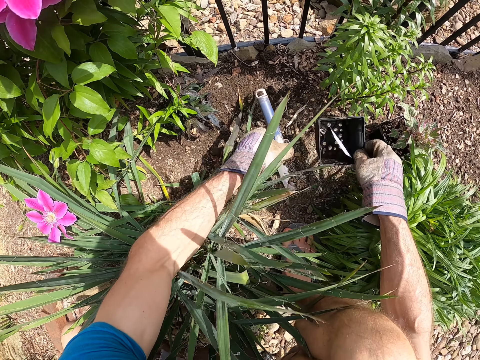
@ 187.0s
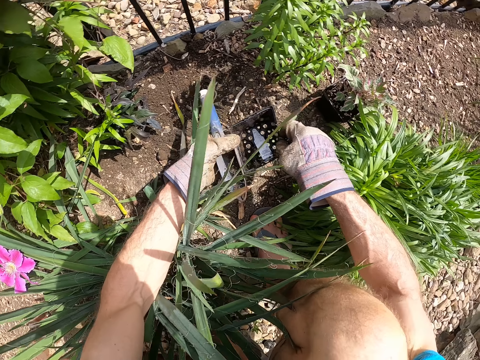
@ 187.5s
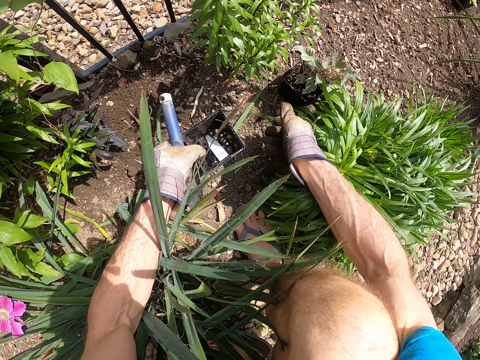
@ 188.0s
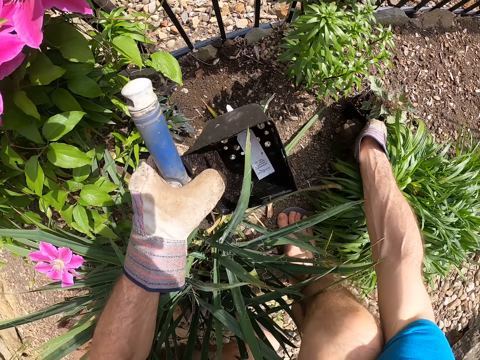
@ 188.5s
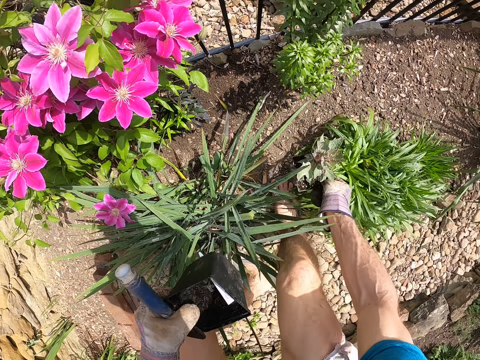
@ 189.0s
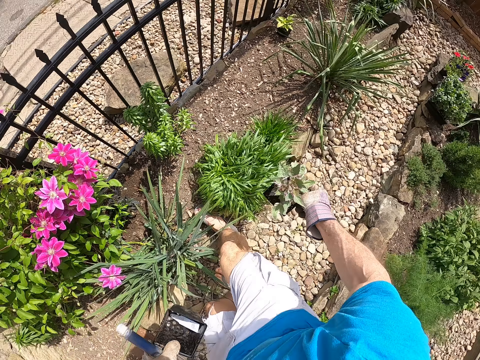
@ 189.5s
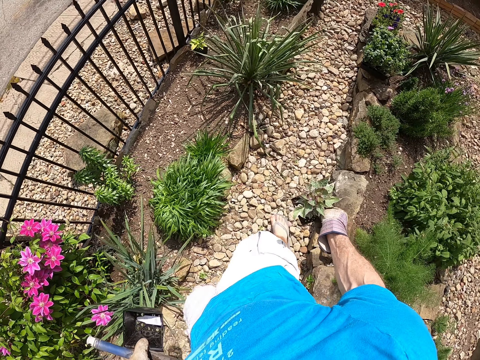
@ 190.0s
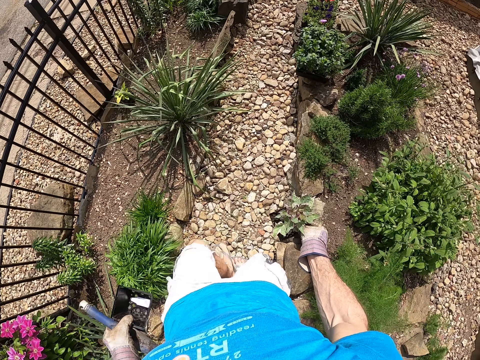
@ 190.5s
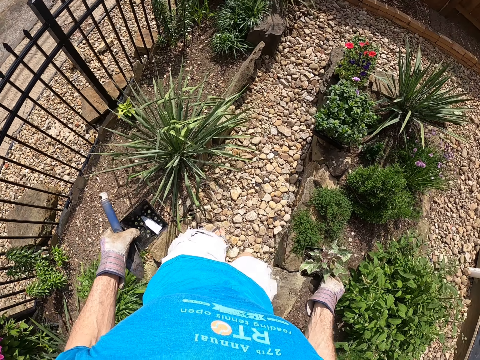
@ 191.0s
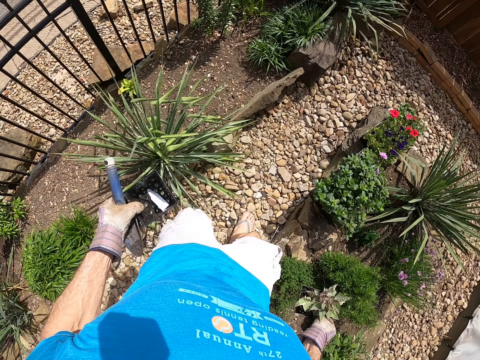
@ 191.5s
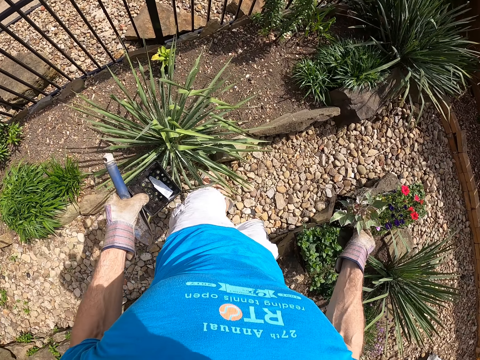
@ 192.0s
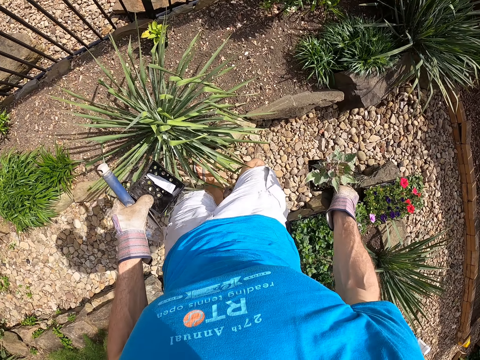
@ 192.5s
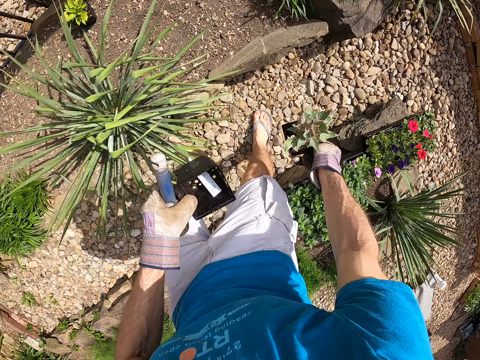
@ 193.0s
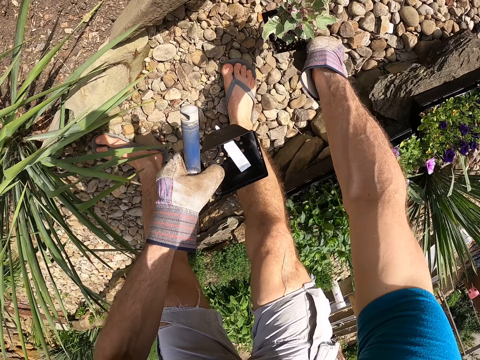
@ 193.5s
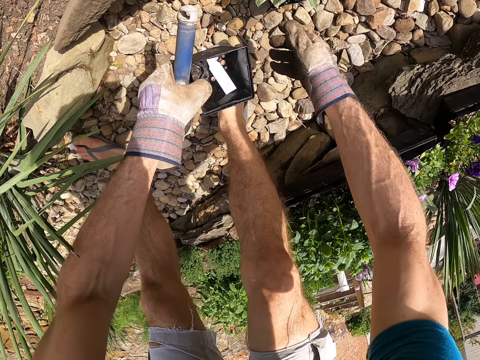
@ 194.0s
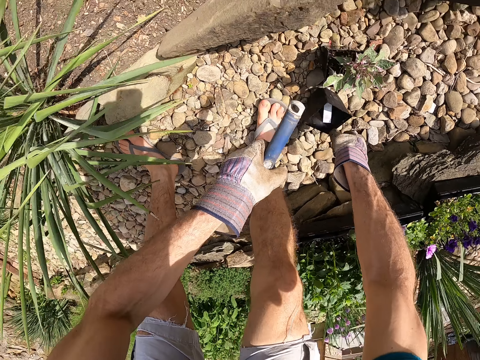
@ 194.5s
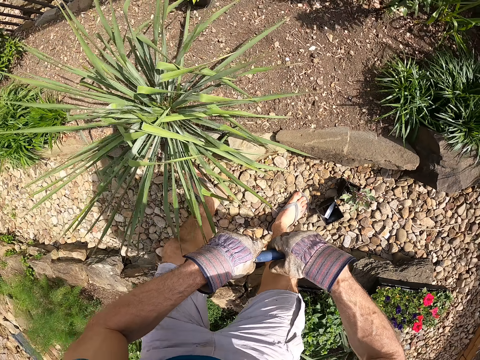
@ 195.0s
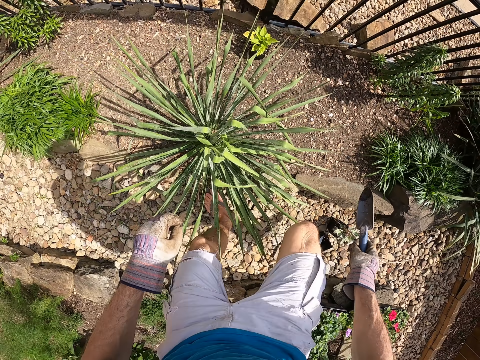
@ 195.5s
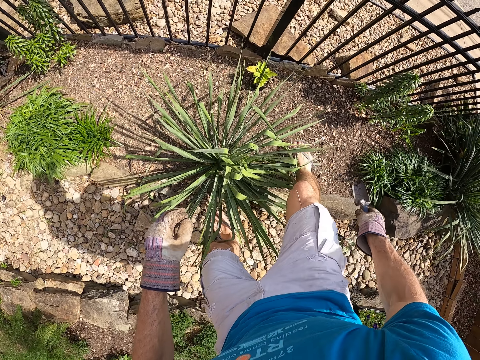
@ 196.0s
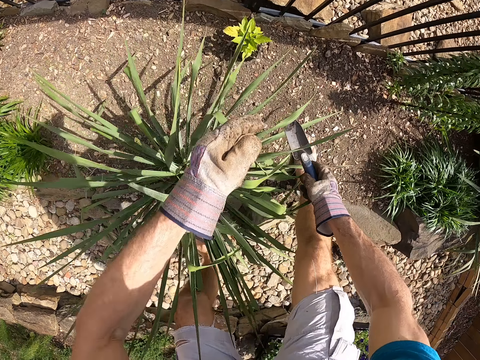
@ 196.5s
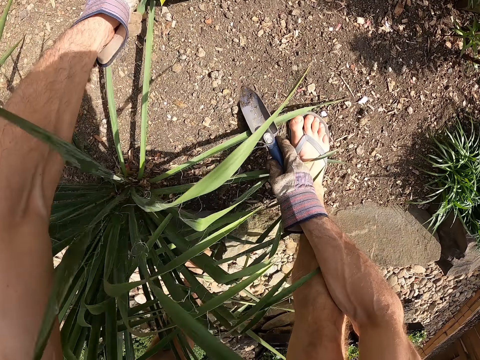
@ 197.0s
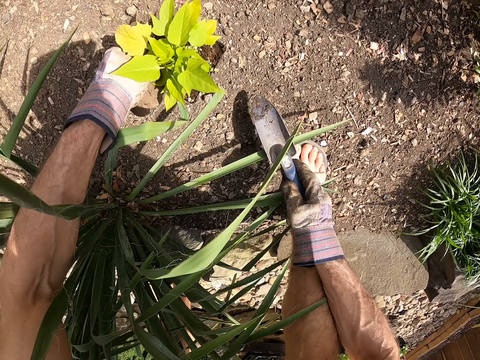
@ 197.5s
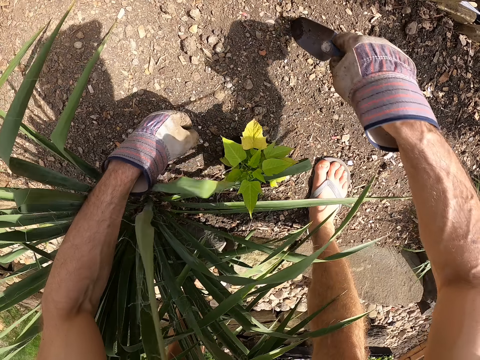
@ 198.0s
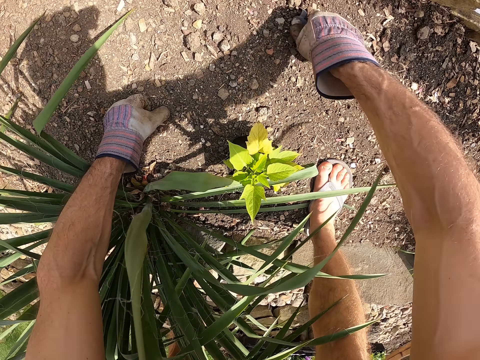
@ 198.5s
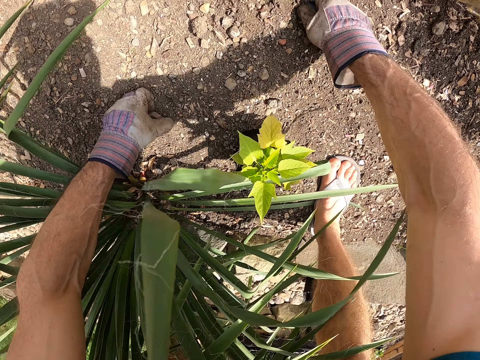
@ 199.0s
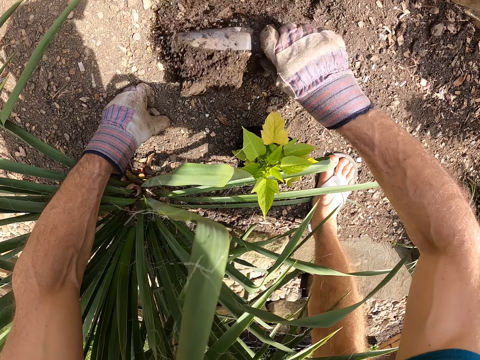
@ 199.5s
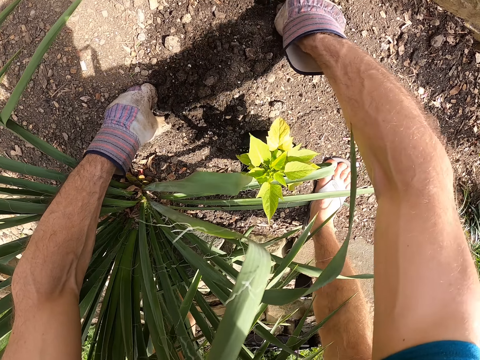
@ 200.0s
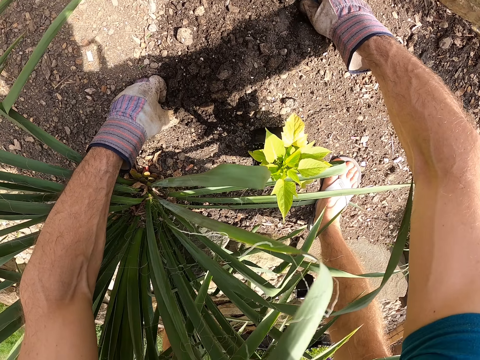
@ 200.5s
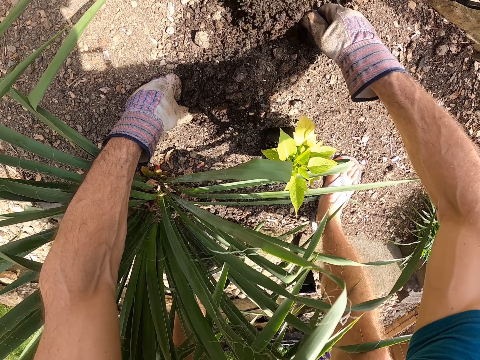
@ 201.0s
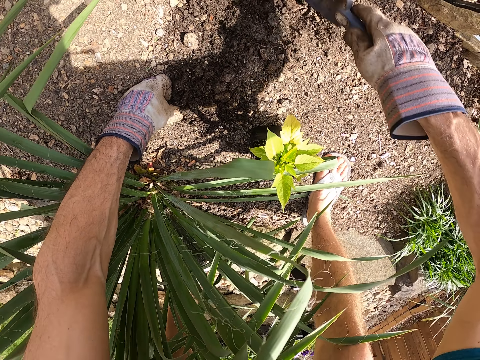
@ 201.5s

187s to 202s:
The camera wearer picks the garden trowel from the garden with his left hand. He picks the seedling pot with his right hand. He passes the seedling pot to his left hand. He picks the second seedling pot from the garden with his left hand. He walks around. He puts the second seedling pot on the ground with his right hand. He passes the seedling pot to his right hand. He puts the seedling pot on the ground with his right hand. He passes the garden trowel to his right hand. He adjusts the second seedling pot on the soil with his left hand. He digs the soil with the garden trowel in his right hand.

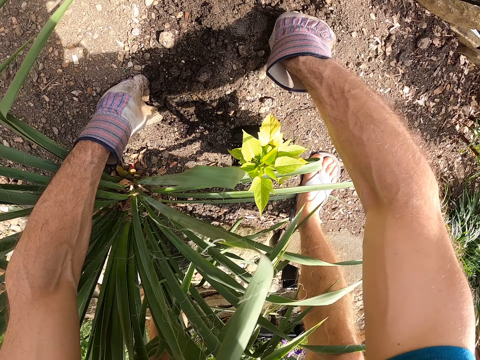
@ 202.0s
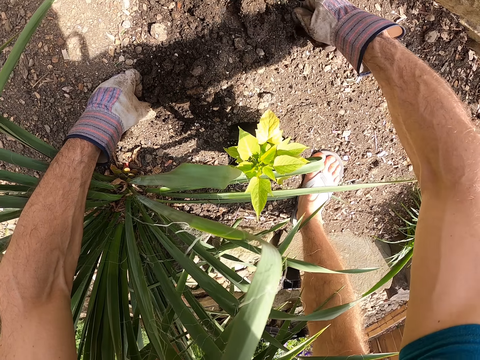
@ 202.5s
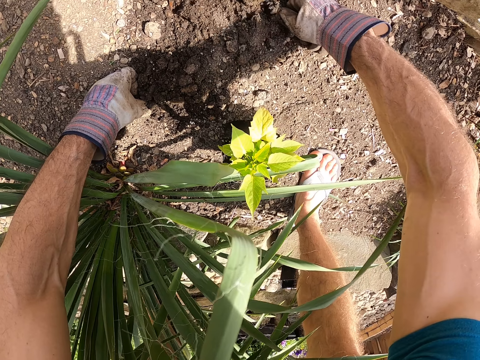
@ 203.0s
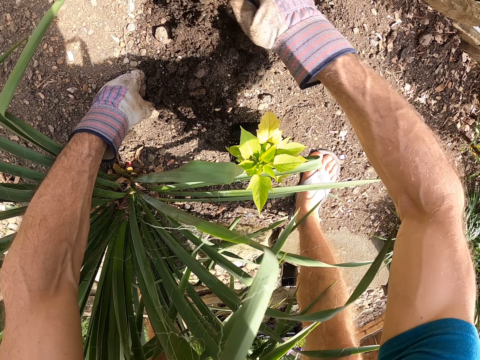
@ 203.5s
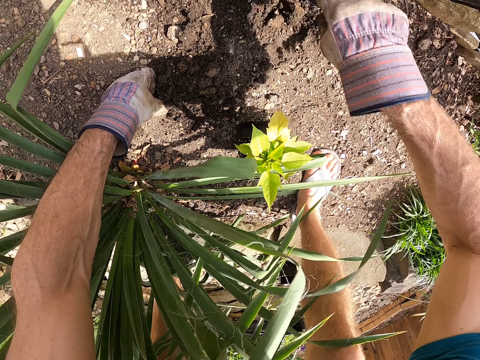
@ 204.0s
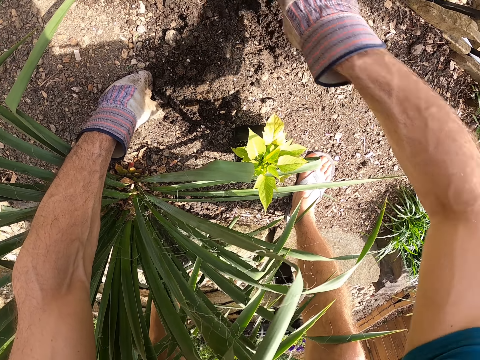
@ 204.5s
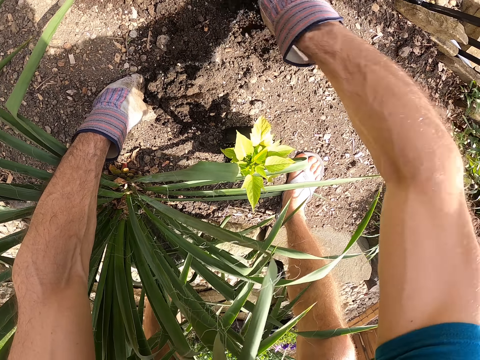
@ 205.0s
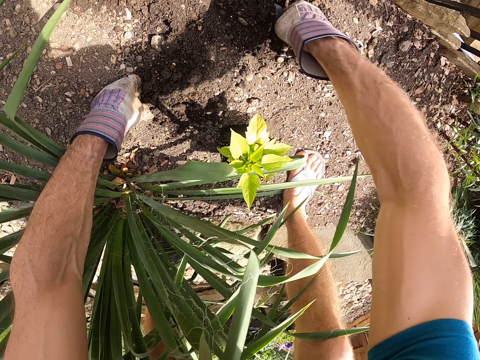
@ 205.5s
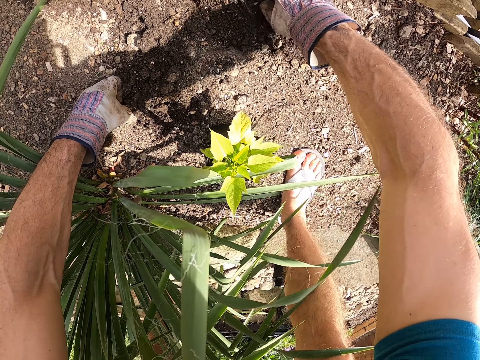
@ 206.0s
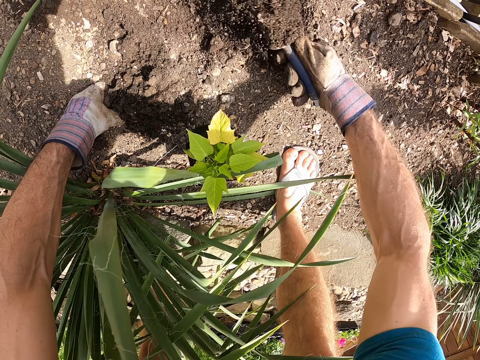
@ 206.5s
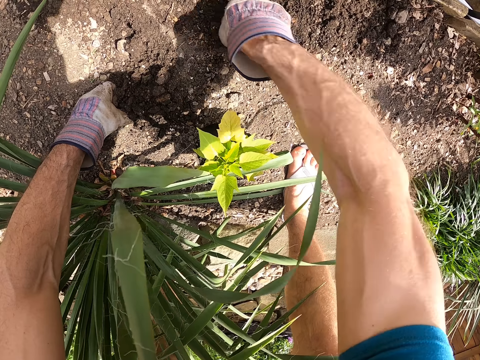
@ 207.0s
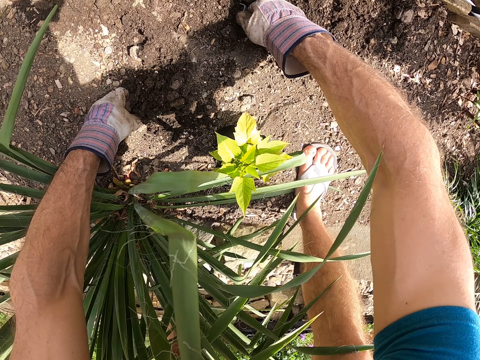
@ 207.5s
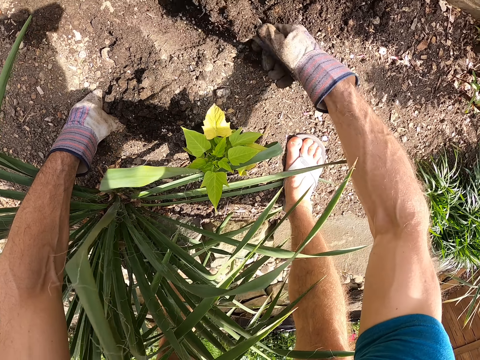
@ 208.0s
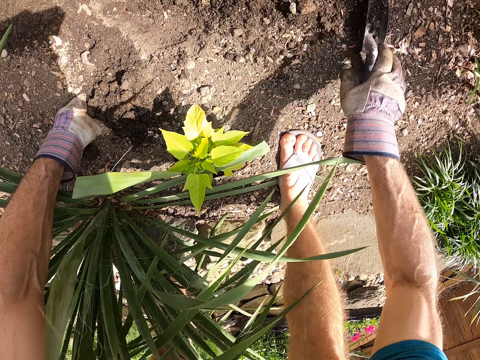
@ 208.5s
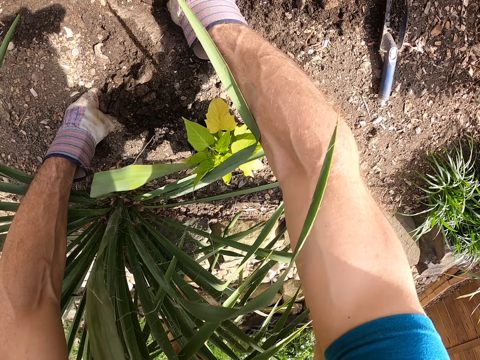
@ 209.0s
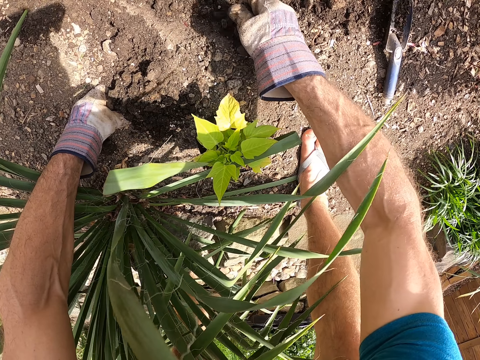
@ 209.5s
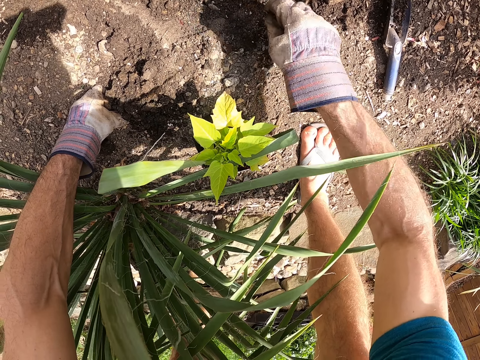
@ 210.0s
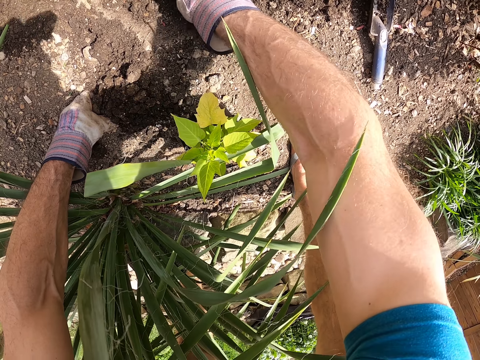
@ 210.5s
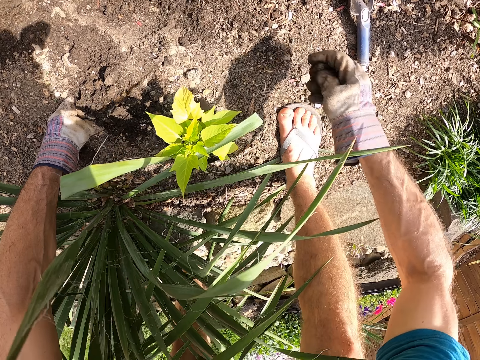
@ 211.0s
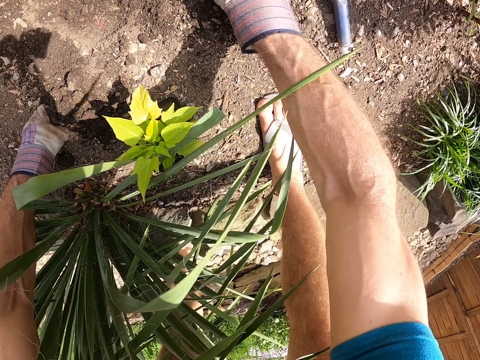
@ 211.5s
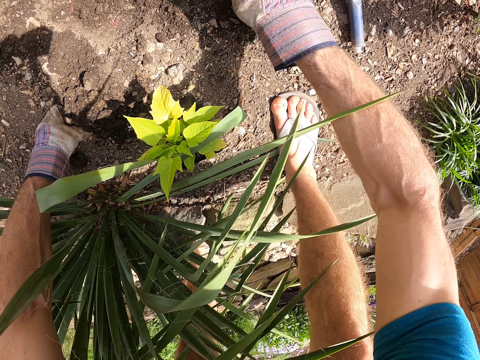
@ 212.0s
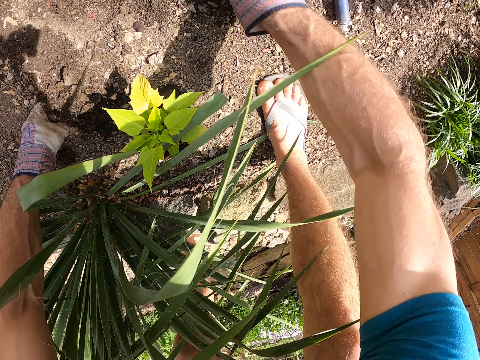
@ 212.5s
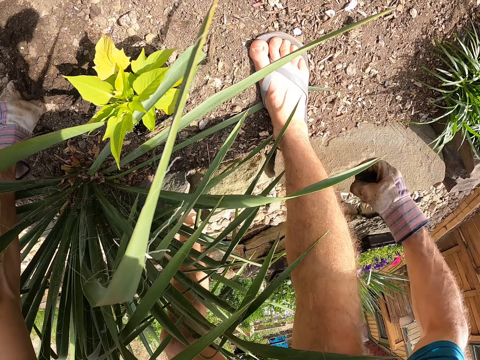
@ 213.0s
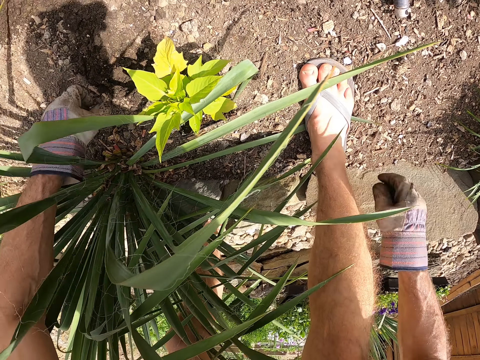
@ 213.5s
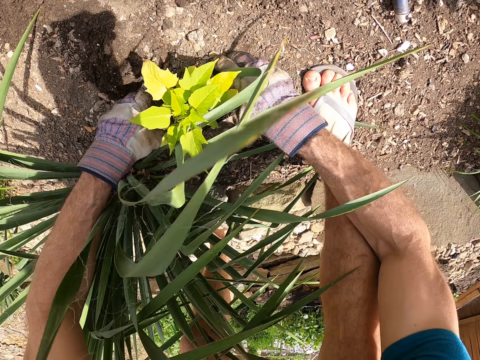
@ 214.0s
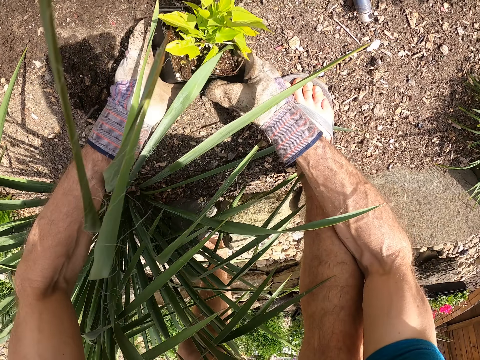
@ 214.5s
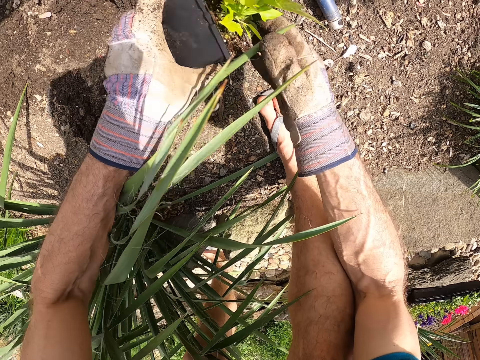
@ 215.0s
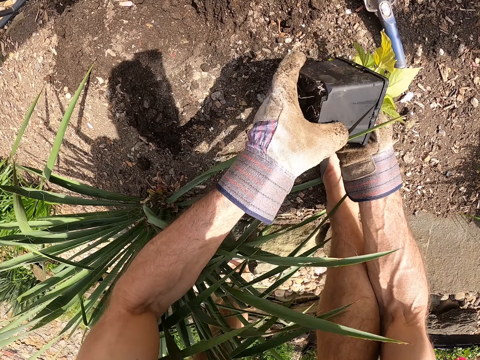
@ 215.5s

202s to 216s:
The camera wearer drops the garden trowel on the soil with his right hand. He inspects the soil with his right hand. He picks the second seedling pot on the soil with his hands.
